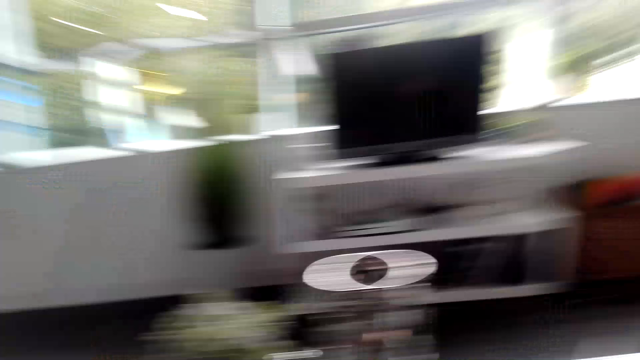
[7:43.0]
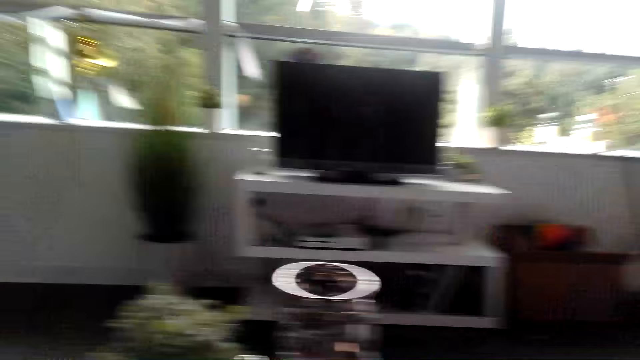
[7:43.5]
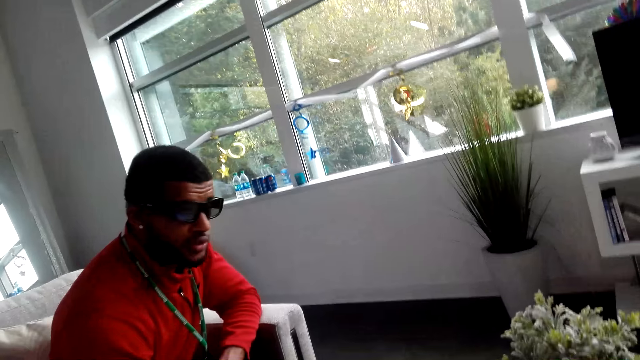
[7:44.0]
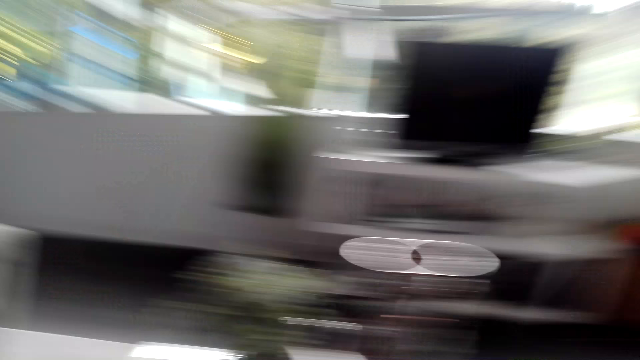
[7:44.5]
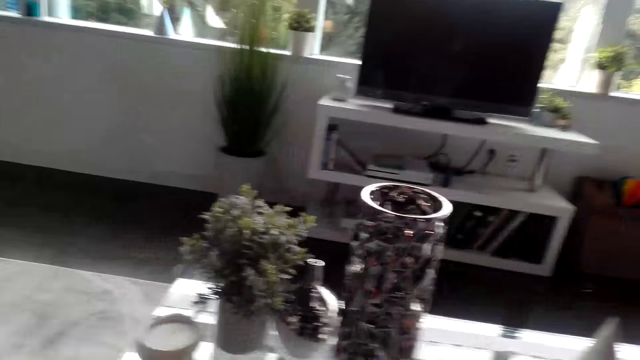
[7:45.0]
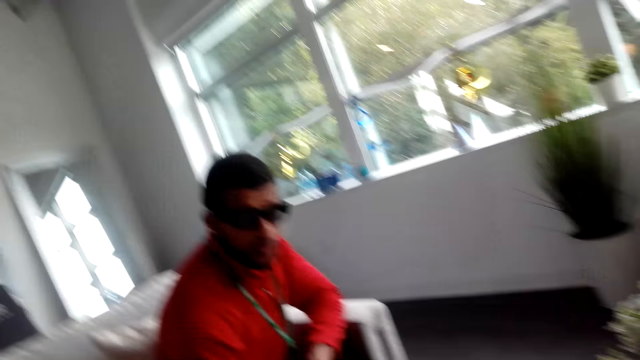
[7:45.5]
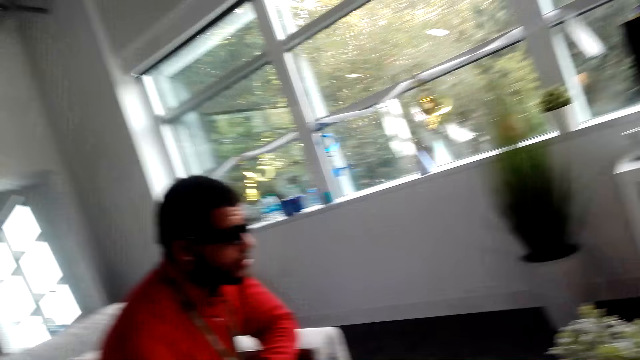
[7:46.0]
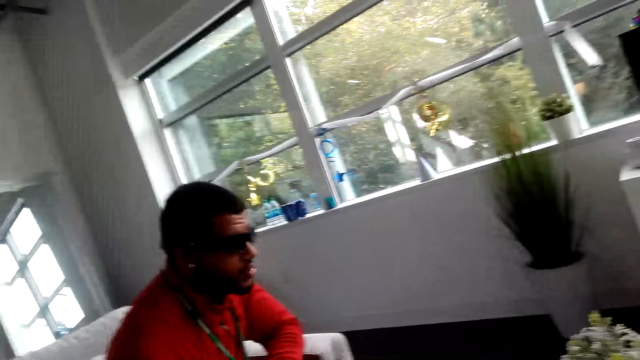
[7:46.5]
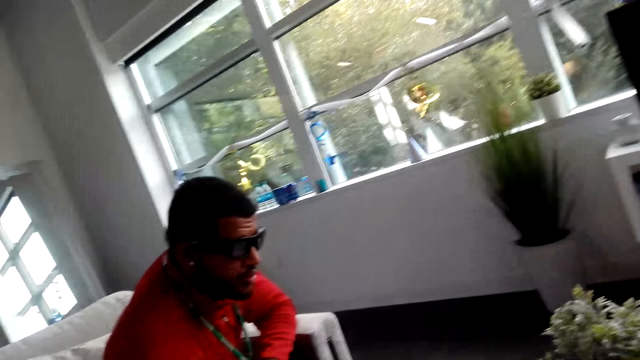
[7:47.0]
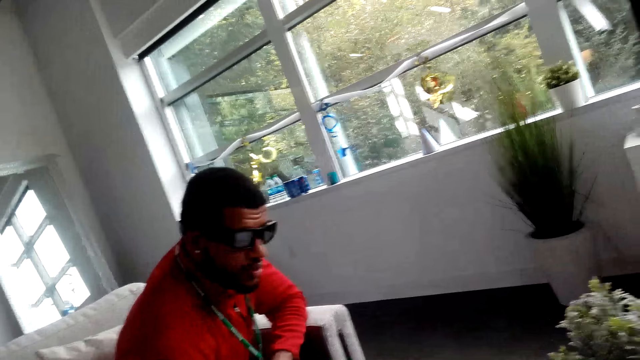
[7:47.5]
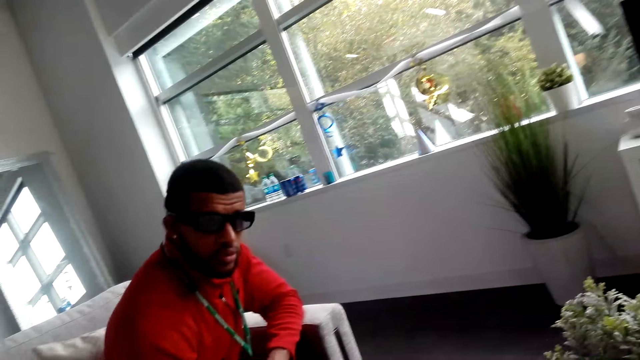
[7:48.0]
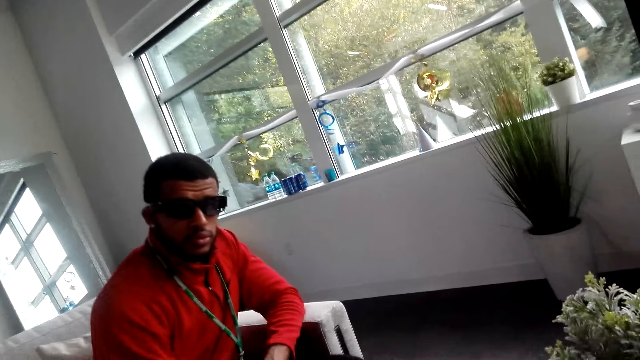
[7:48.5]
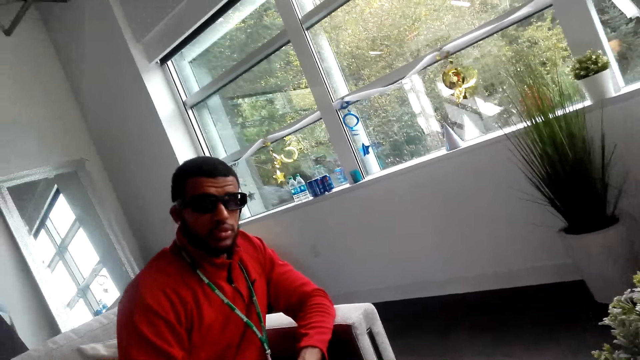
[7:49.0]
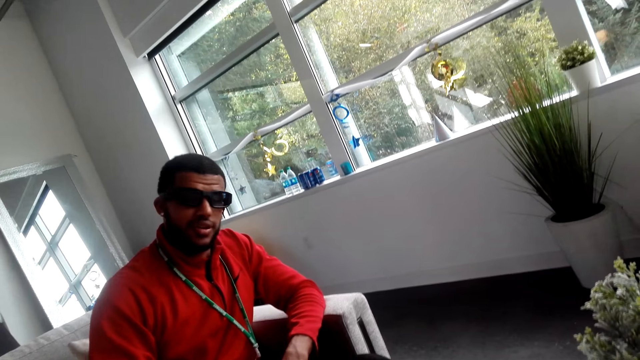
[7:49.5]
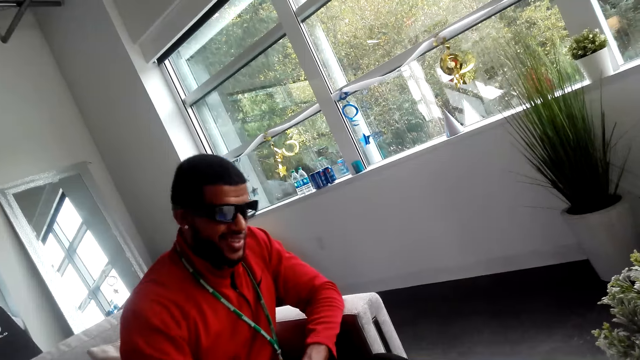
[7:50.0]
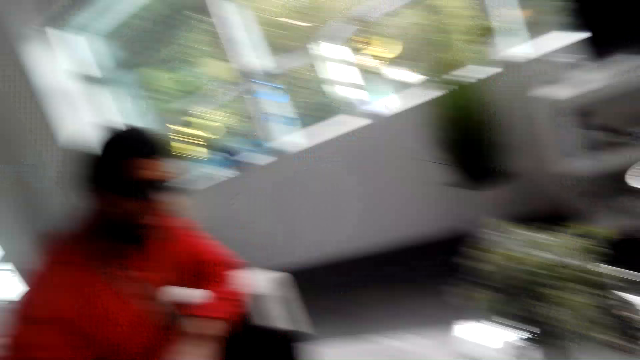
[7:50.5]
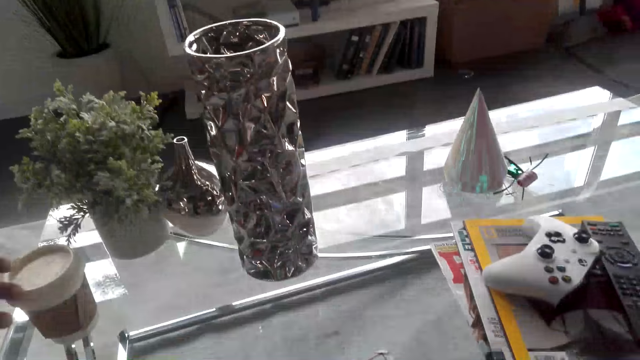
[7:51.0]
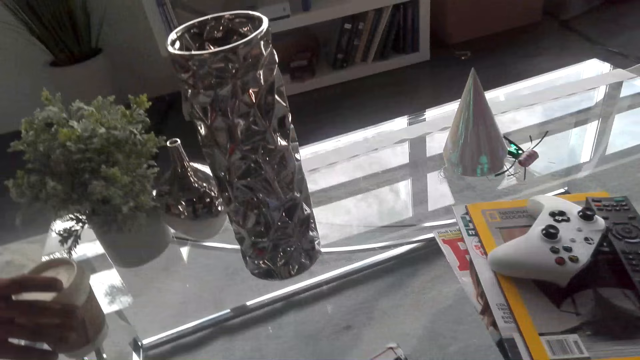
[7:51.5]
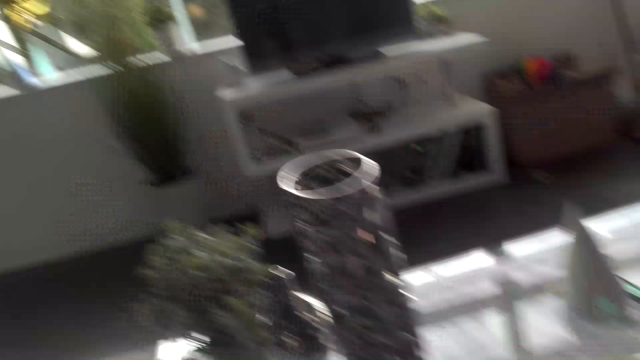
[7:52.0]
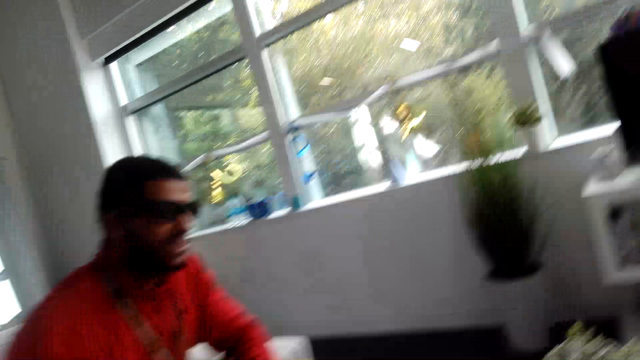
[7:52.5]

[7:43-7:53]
A person picks up the coffee cup on the table.

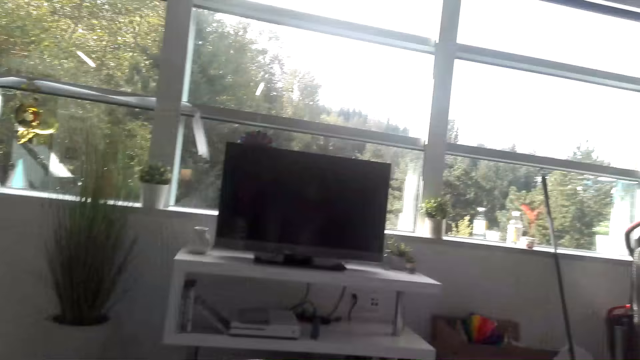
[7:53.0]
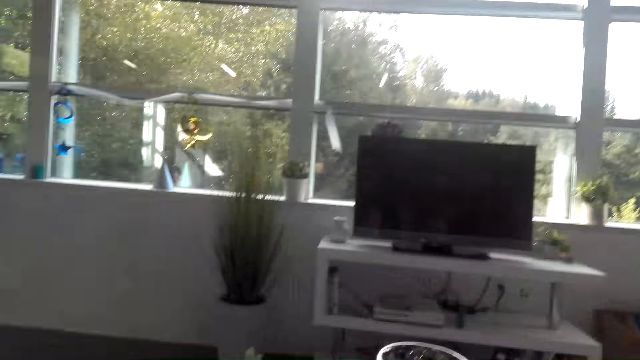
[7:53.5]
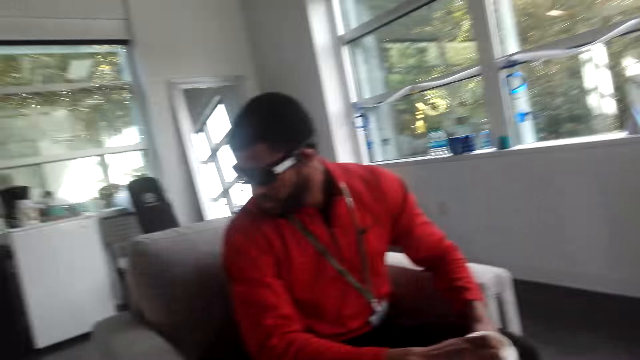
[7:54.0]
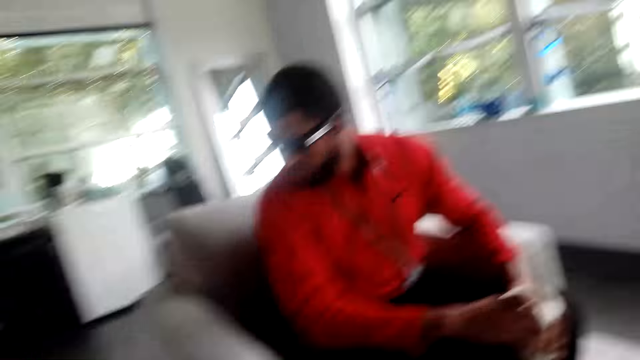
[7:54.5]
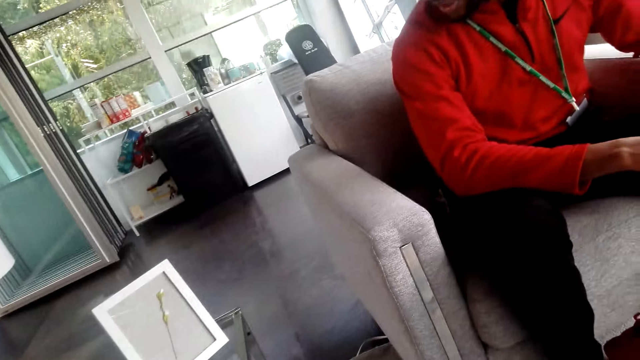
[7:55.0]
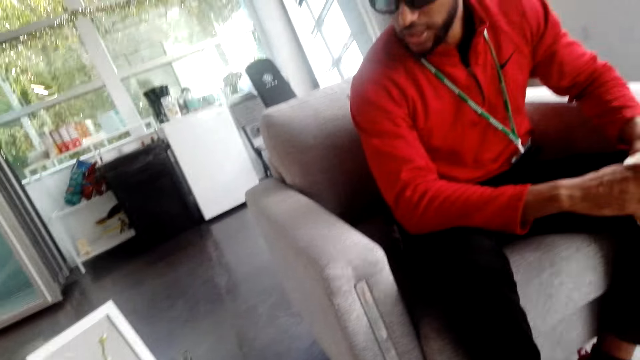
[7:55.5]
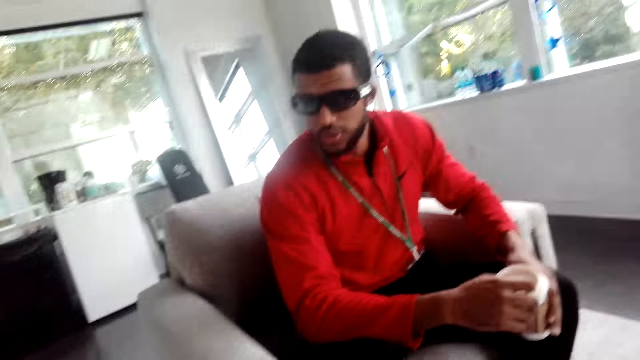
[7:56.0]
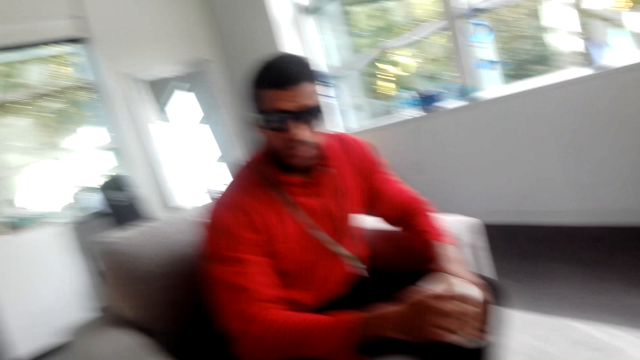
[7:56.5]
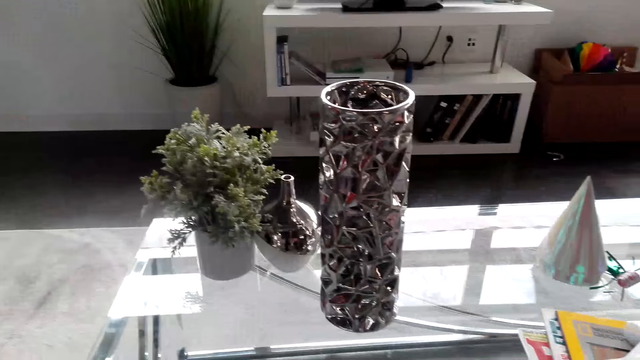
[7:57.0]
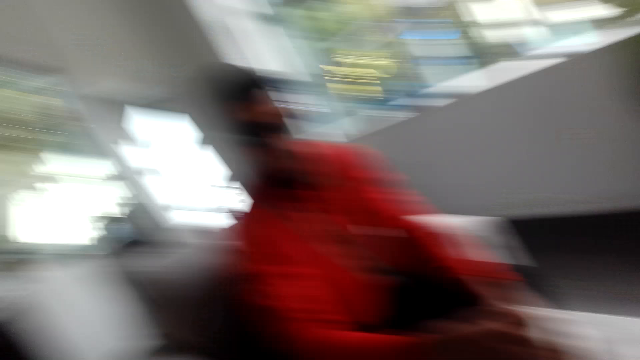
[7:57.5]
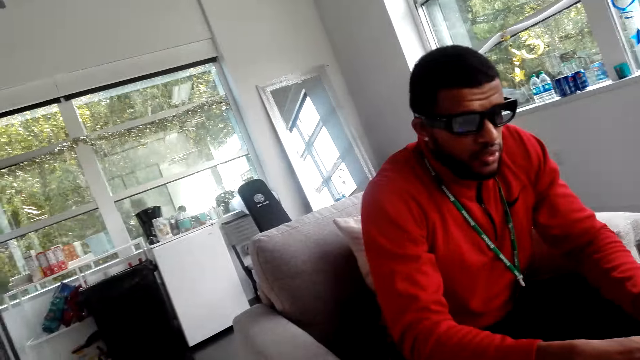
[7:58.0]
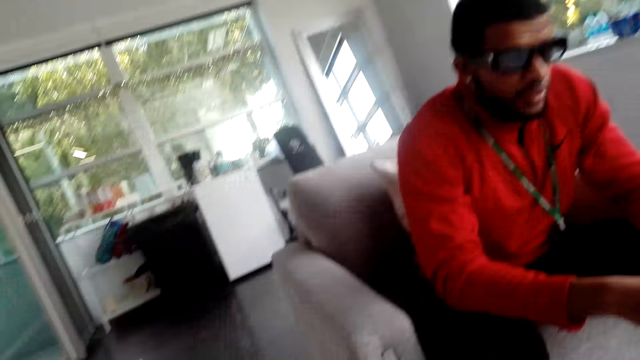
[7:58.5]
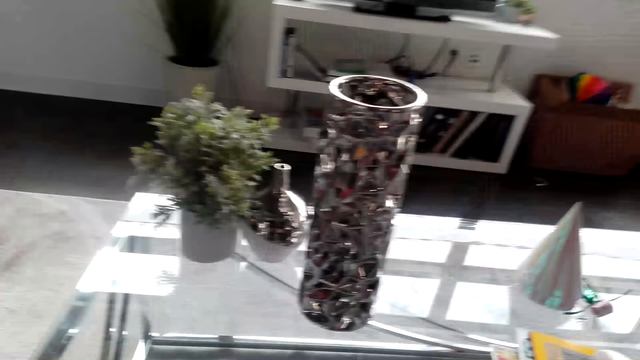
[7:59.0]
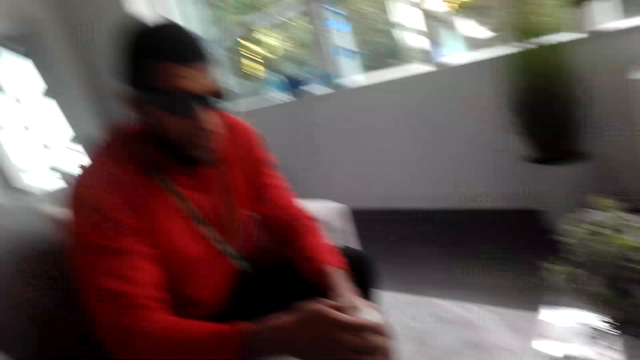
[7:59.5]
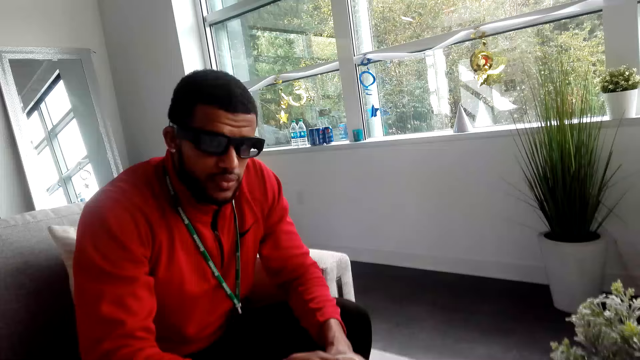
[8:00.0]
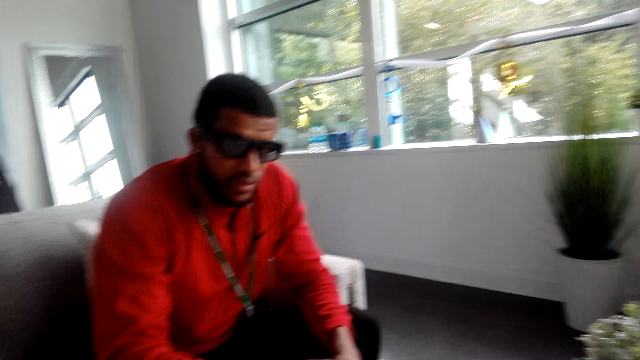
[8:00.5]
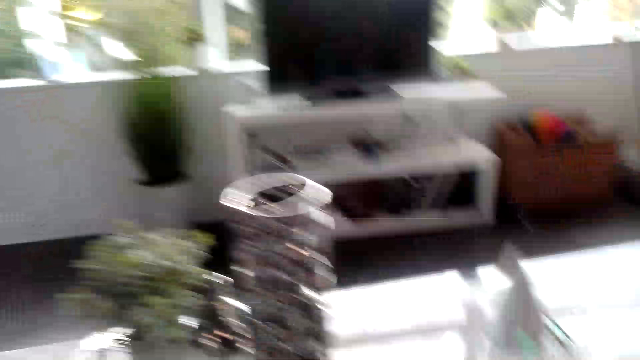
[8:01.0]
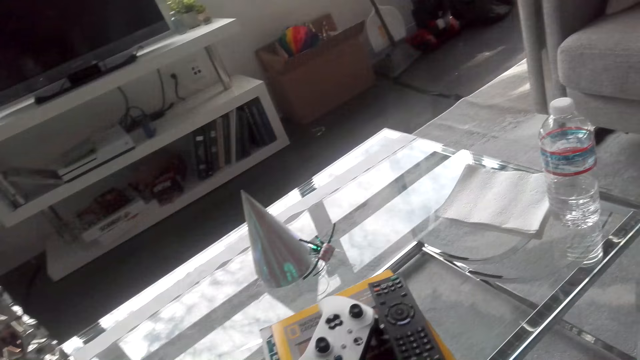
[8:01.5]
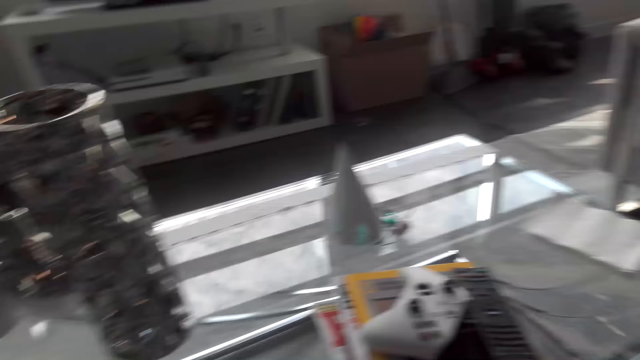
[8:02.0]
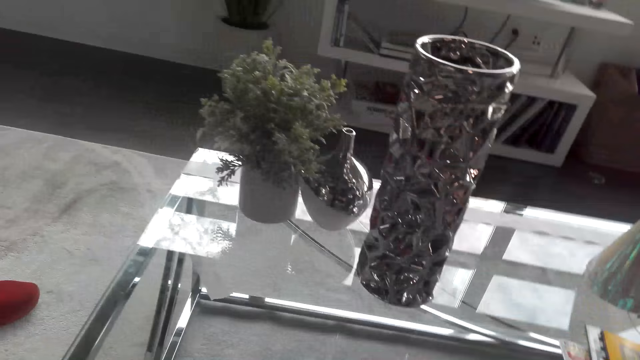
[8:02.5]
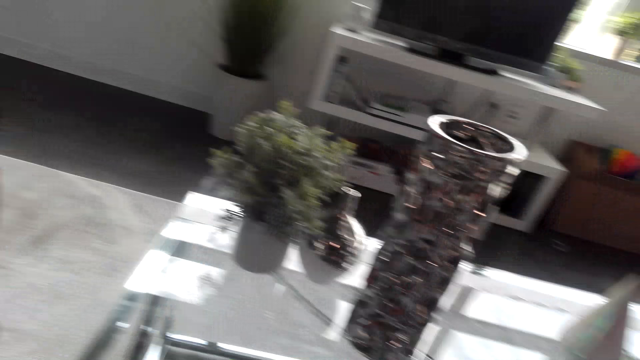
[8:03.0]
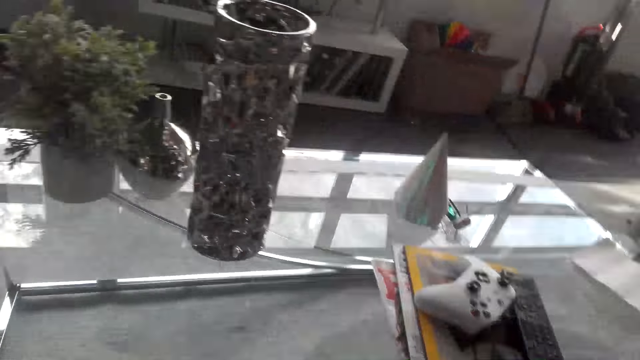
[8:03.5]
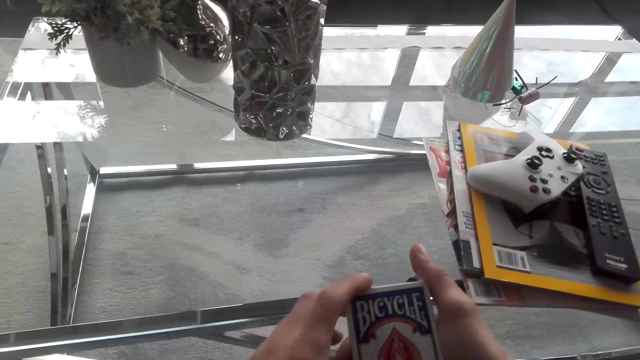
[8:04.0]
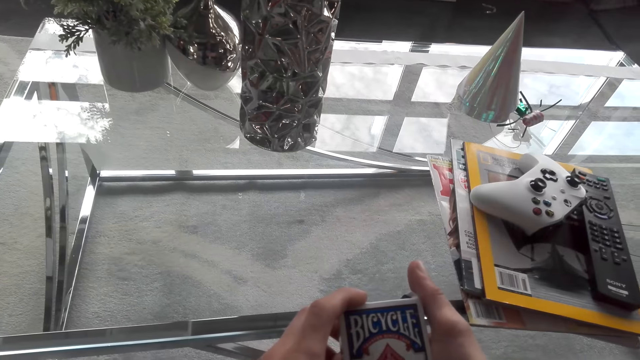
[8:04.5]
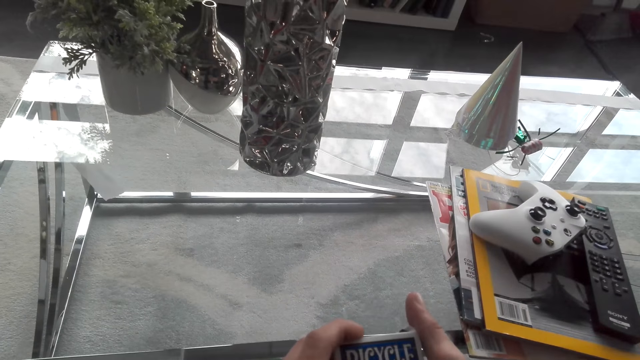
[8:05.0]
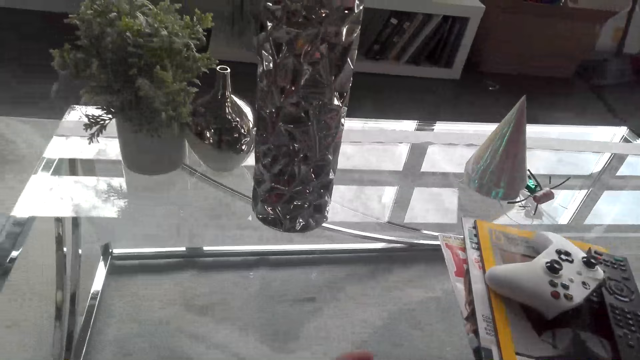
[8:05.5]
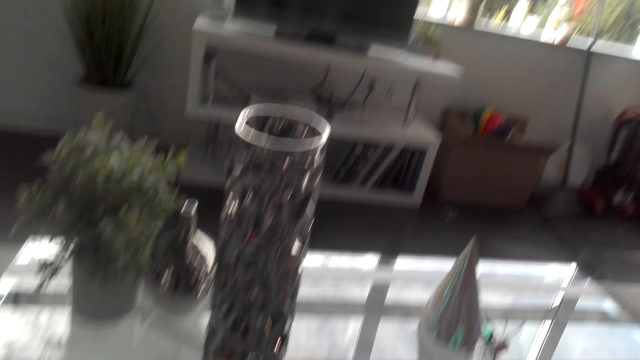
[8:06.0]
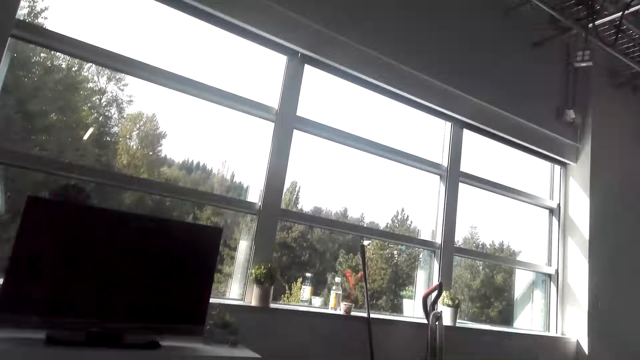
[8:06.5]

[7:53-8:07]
The camera wearer looks at the television. He dialogues with a man. The man holds a coffee cup. The camera wearer looks at framed art. He dialogues with the man. The man holds the coffee cup. The camera wearer looks down at the coffee table. He gazes at the man. He looks down at the coffee table. He dialogues with the man. He looks down at the coffee table. He holds a box of playing cards in his hands. He looks down at the coffee table.
